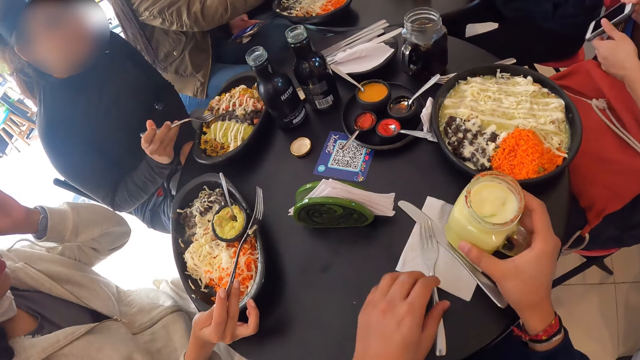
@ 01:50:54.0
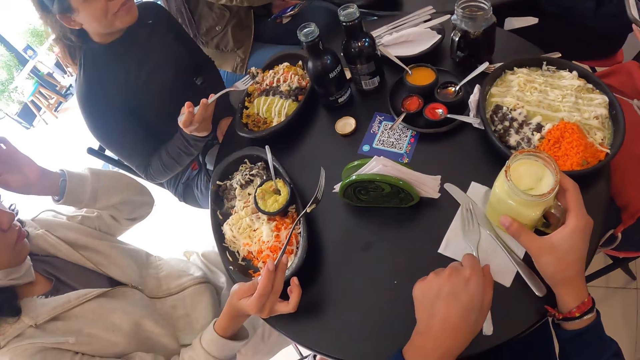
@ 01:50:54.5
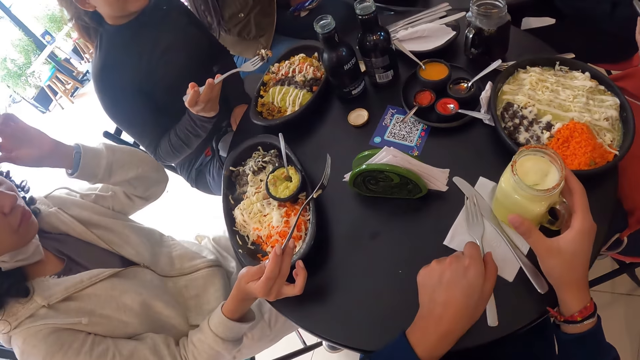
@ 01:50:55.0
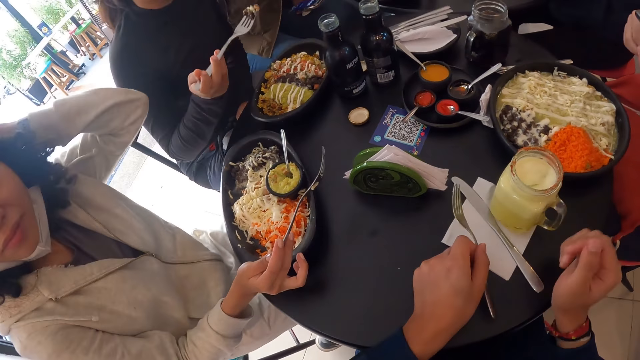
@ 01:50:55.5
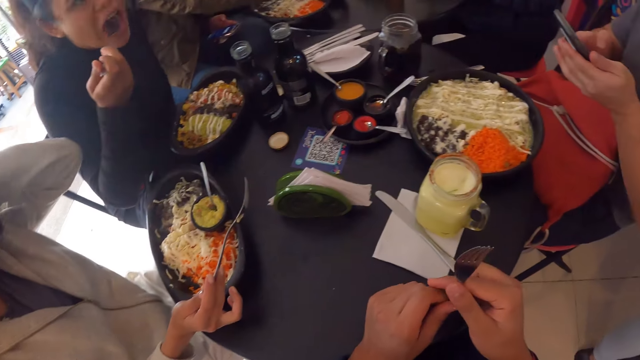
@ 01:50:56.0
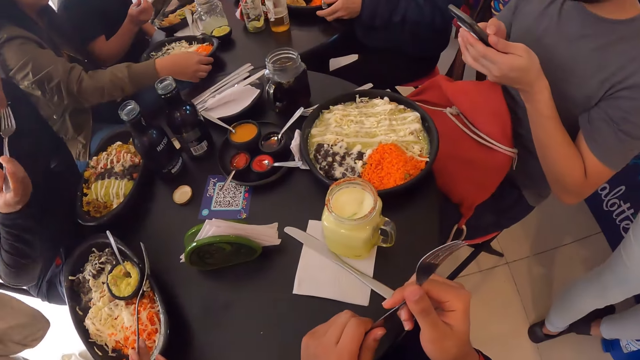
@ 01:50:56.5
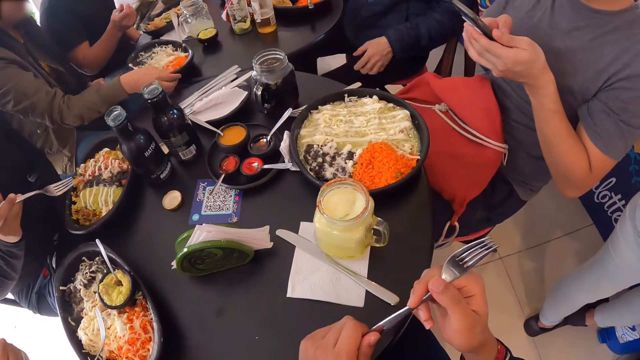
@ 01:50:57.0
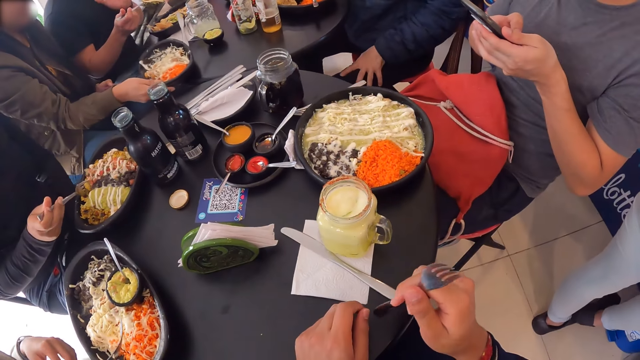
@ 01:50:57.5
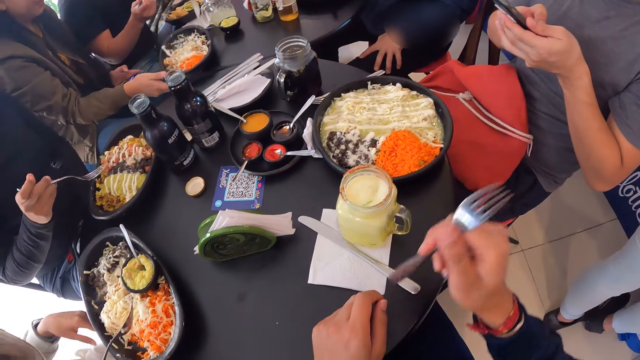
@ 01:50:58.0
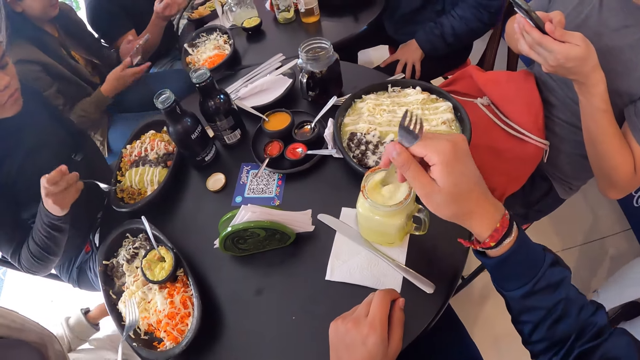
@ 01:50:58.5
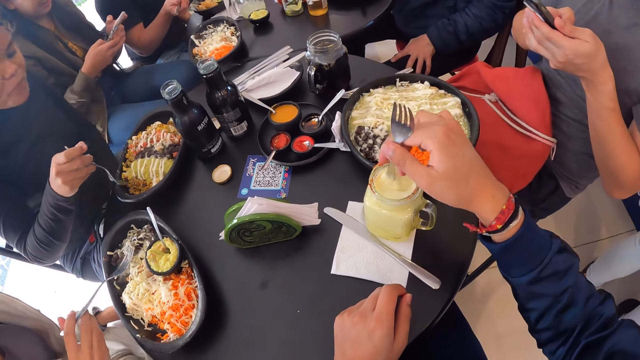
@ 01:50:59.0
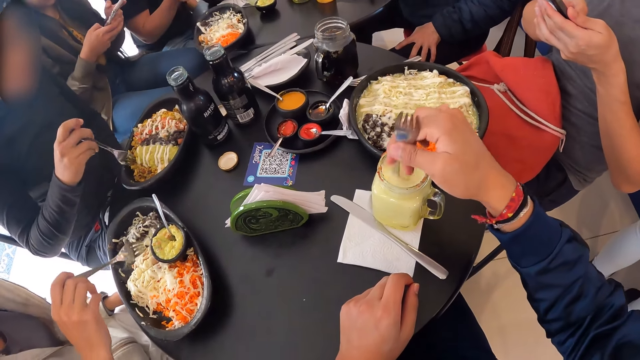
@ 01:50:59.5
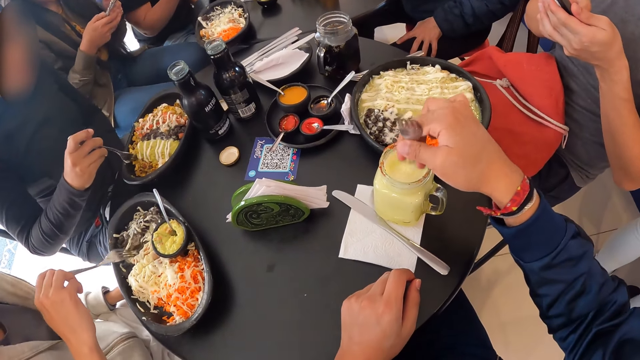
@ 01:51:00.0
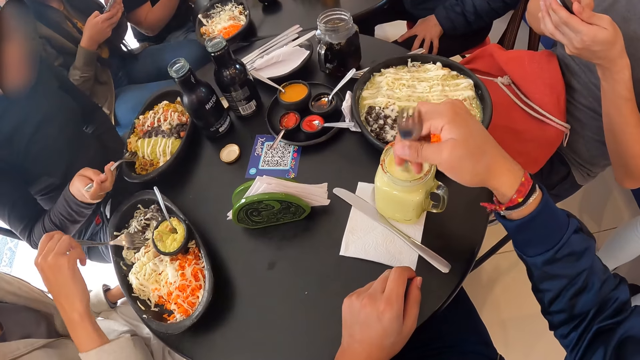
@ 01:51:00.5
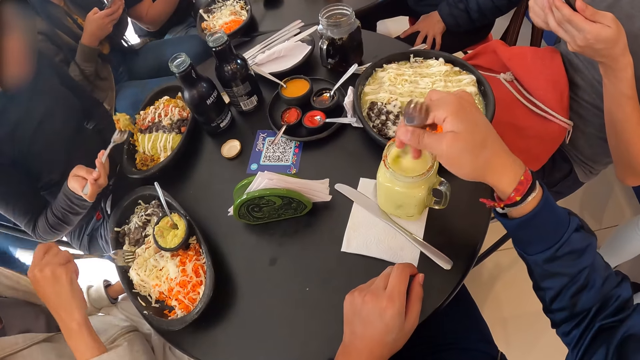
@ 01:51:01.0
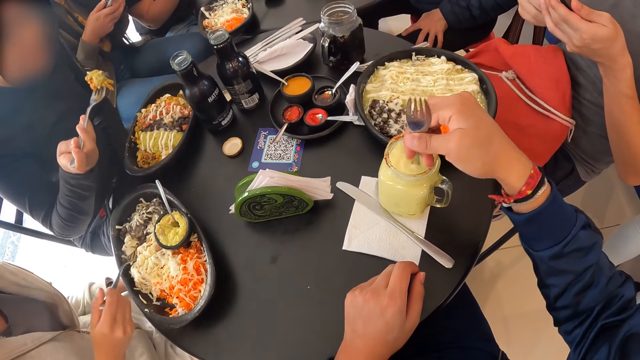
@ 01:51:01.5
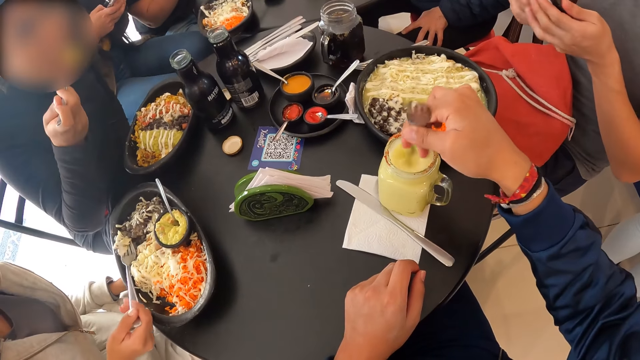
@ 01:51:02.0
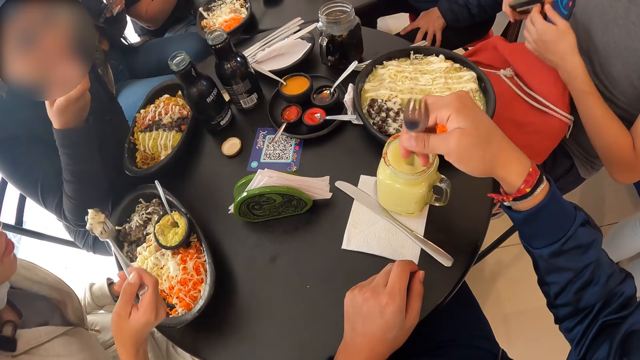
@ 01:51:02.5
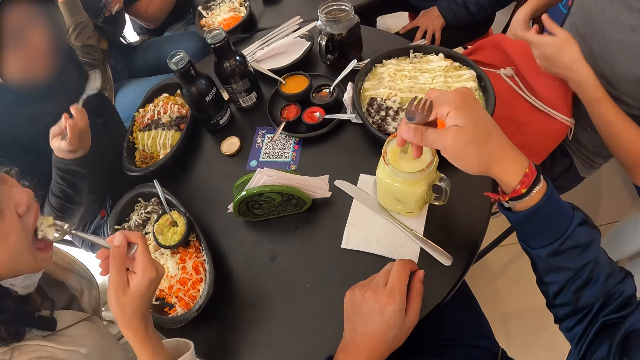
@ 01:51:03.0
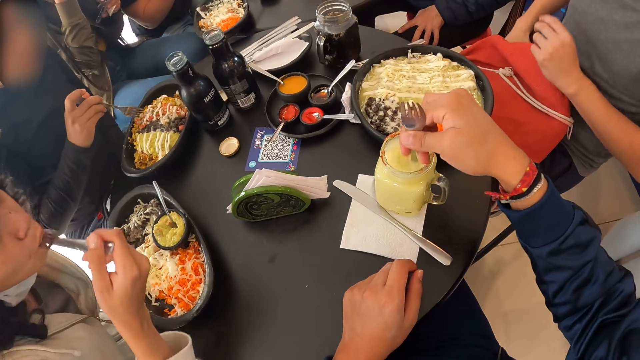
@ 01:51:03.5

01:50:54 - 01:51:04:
The camera wearer picks up the fork from the serviette with his left hand. He holds the fork in his left hand with his right hand. He stirs the drink in the cup with the fork in his right hand. A man eats food. Another man eats food. The camera wearer stirs the juice.

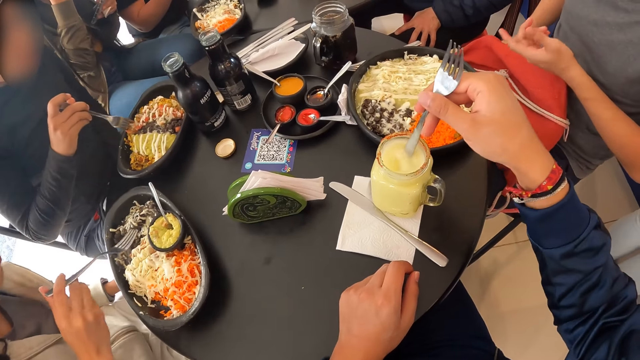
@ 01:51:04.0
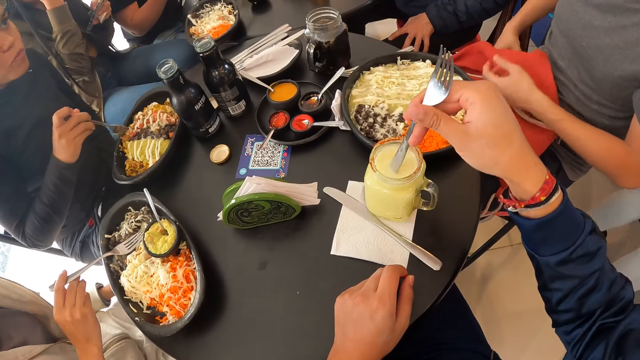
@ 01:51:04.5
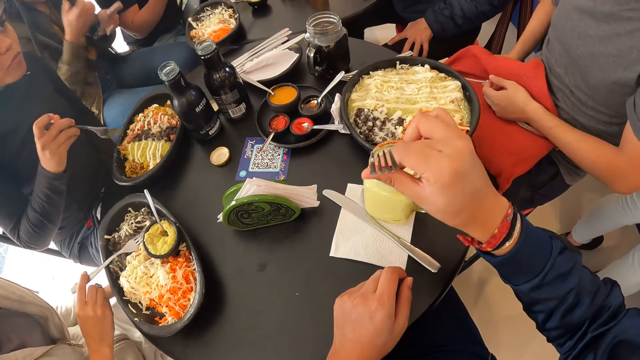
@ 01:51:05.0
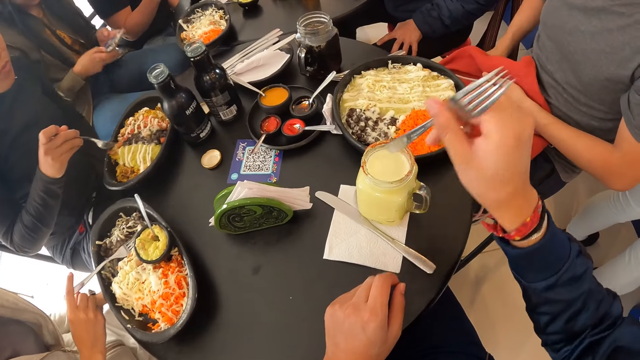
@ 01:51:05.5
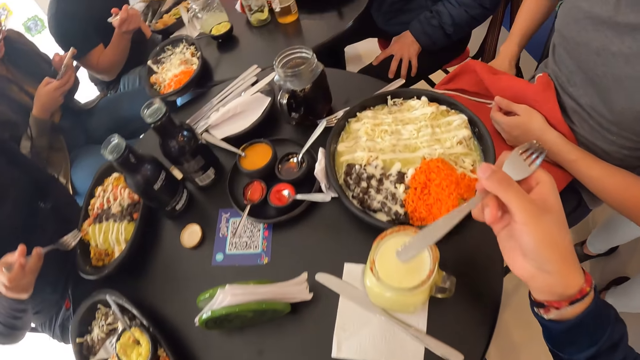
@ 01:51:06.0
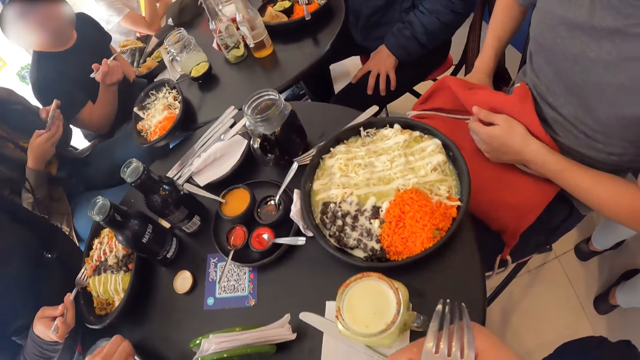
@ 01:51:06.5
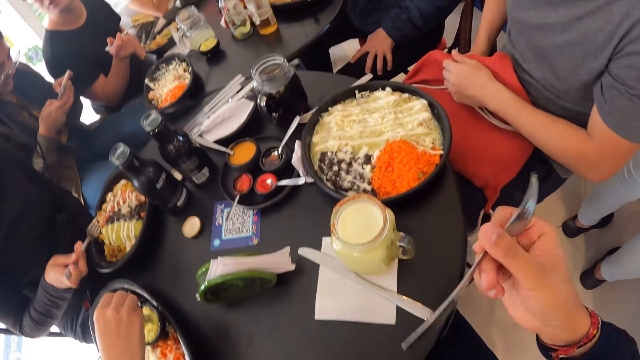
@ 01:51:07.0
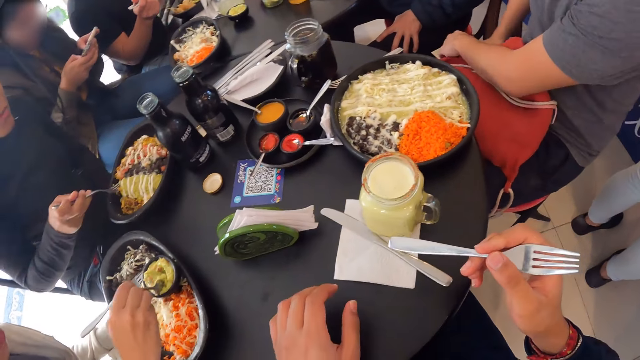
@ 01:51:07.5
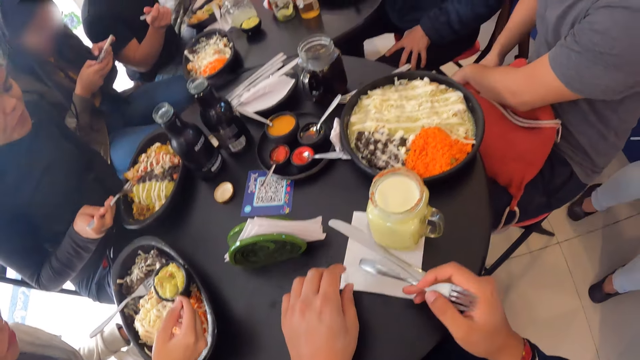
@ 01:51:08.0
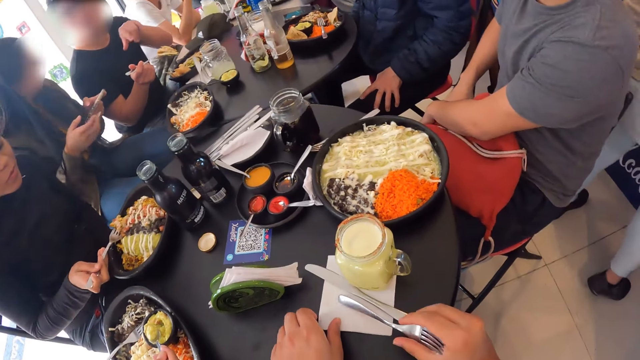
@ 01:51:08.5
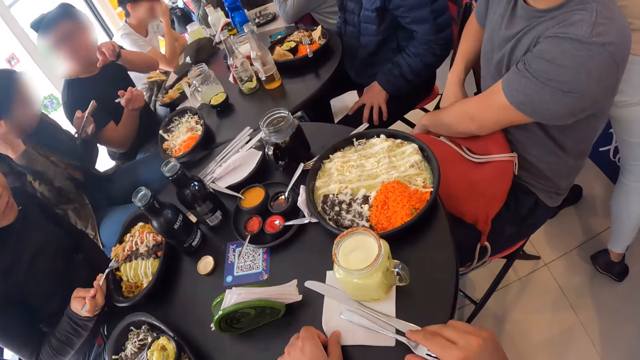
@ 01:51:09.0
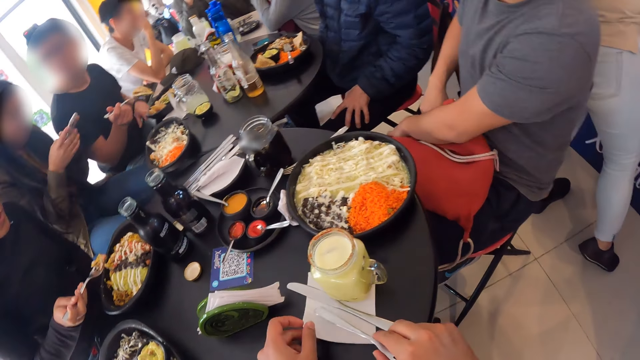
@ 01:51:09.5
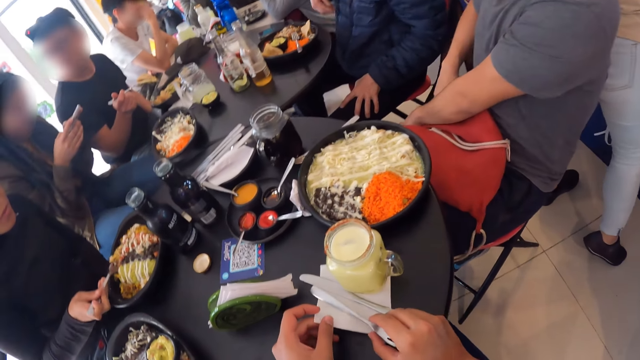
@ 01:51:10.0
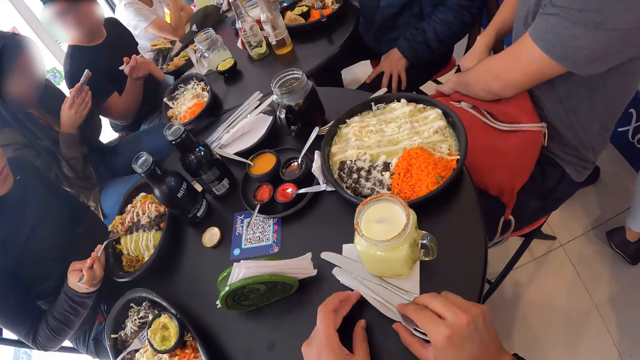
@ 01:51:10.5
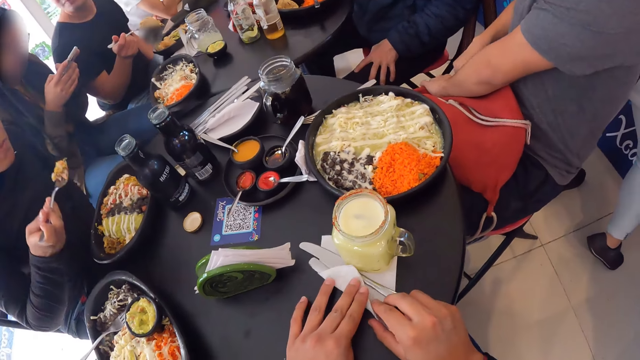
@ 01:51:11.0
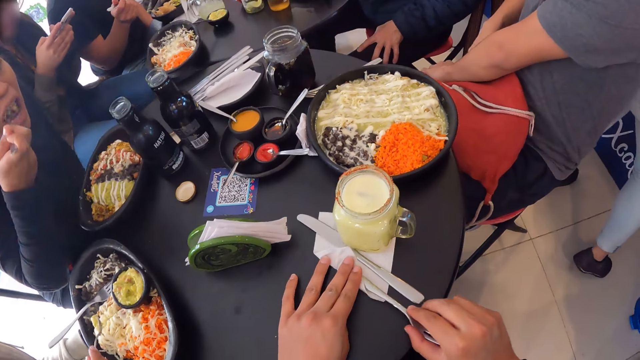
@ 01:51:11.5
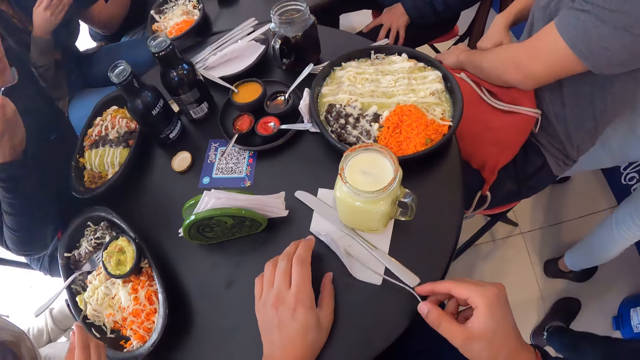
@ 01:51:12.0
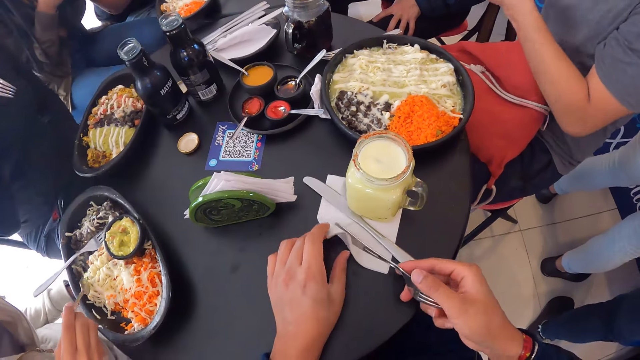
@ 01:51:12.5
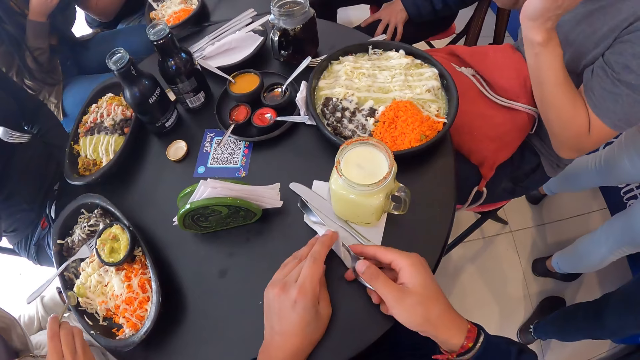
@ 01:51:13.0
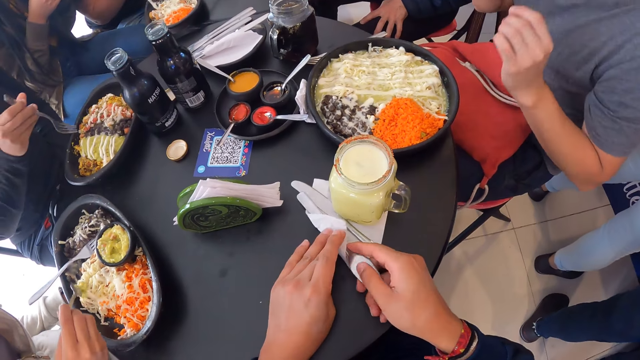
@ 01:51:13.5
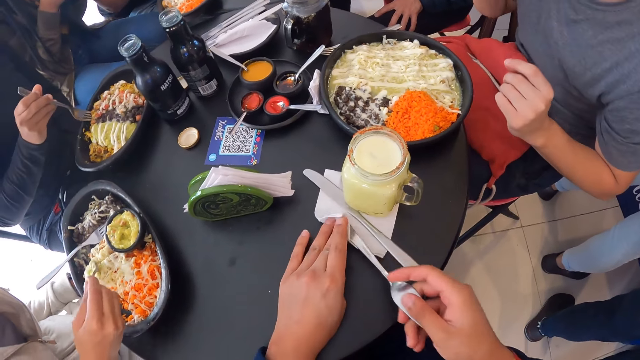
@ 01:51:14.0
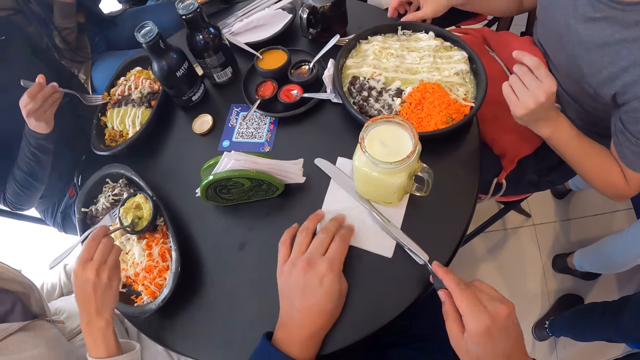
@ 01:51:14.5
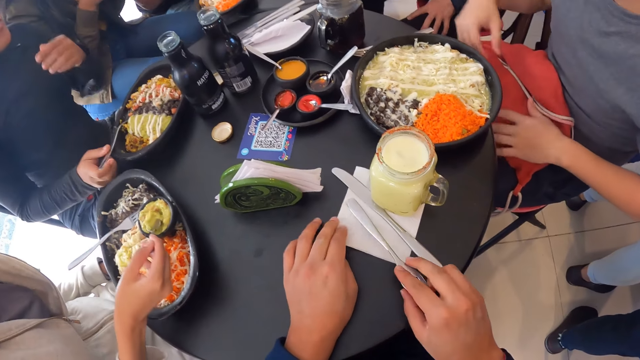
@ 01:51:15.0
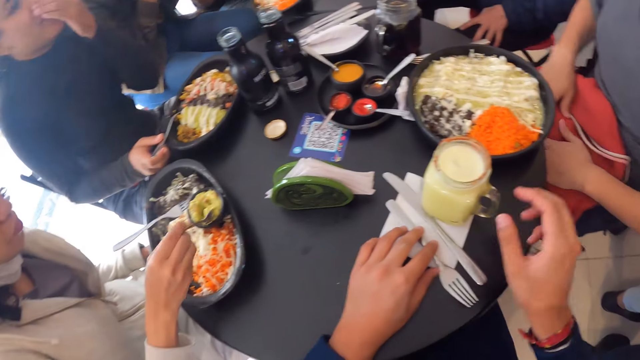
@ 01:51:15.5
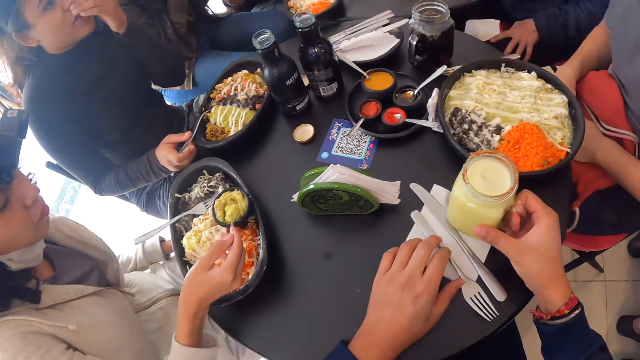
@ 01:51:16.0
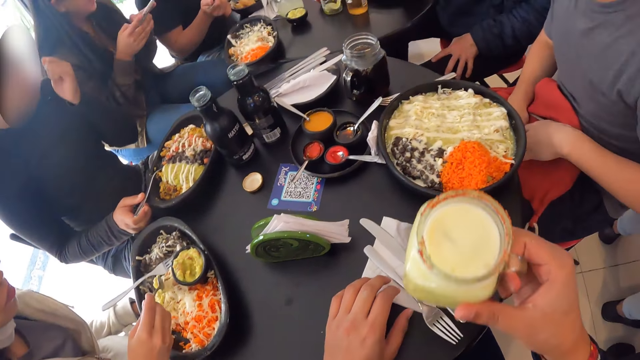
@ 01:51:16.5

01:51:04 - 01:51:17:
The camera wearer rubs the fork on the cup with the fork in his right hand. He puts the fork in his right hand into his mouth. A man holds the pocket. The camera wearer holds the serviette with his left hand. He puts the fork in his right hand on the serviette. He cleans the fork in his right hand with the serviette. Another man eats food. The camera wearer puts the fork in his right hand on the serviette. The second man eats food. A third man eats food. The camera wearer puts his left hand on the fork and lifts the cup from the serviette on the table with his right hand.
